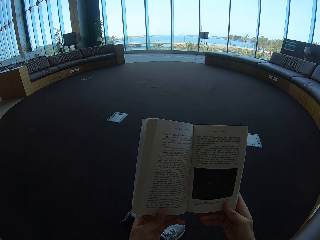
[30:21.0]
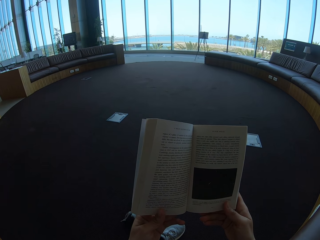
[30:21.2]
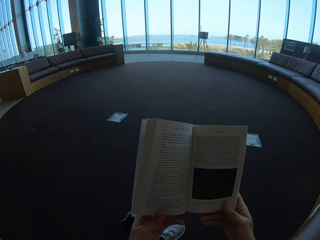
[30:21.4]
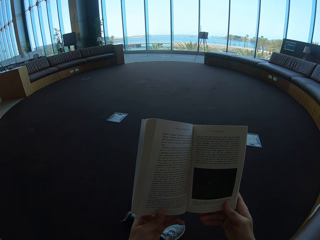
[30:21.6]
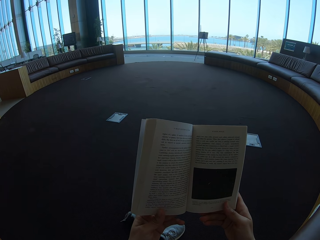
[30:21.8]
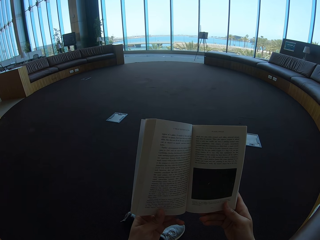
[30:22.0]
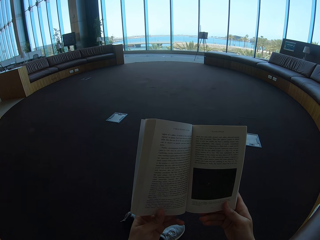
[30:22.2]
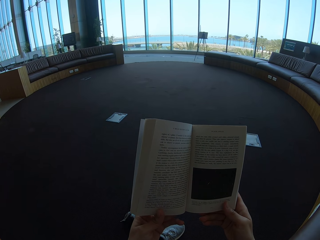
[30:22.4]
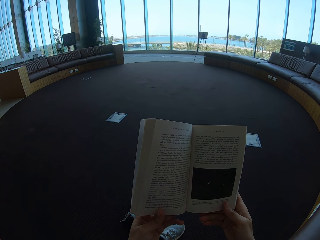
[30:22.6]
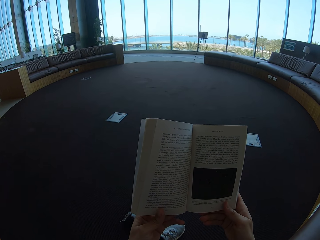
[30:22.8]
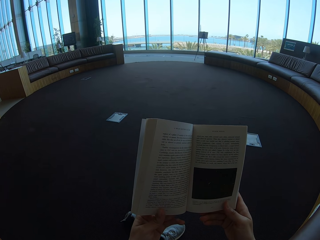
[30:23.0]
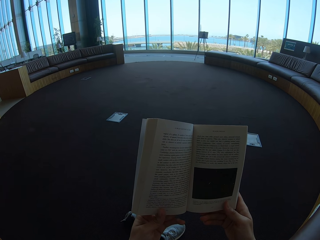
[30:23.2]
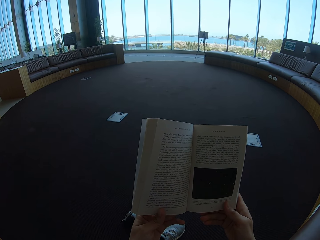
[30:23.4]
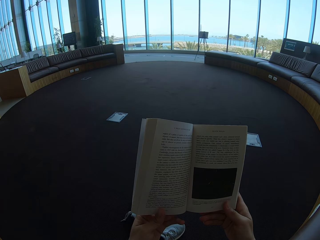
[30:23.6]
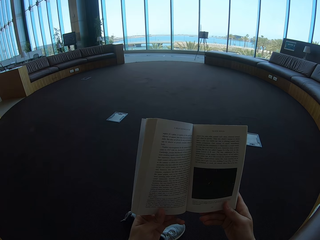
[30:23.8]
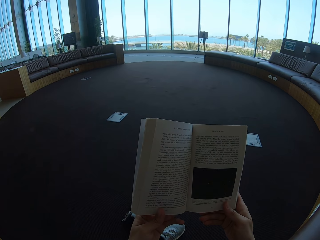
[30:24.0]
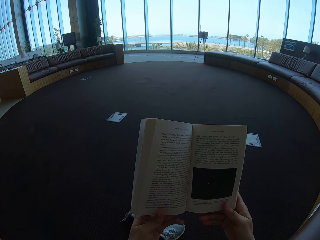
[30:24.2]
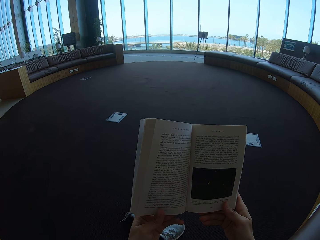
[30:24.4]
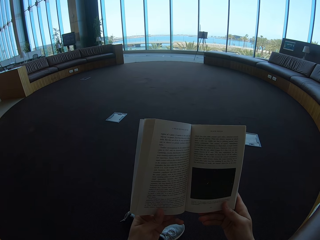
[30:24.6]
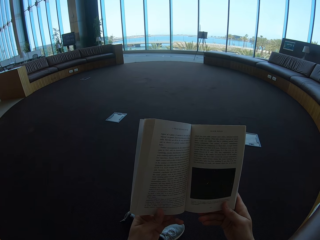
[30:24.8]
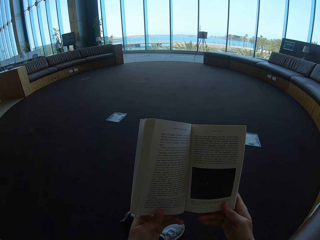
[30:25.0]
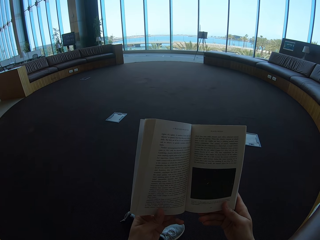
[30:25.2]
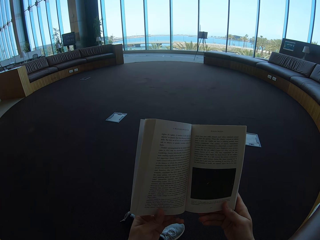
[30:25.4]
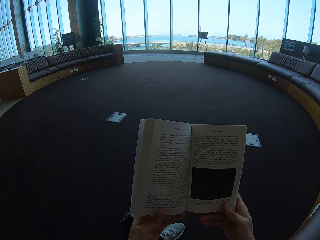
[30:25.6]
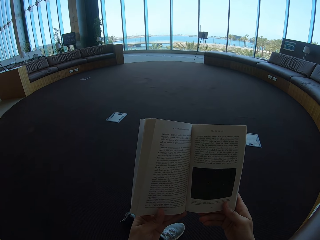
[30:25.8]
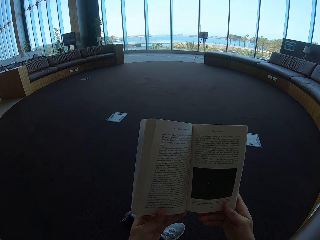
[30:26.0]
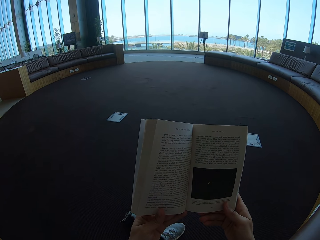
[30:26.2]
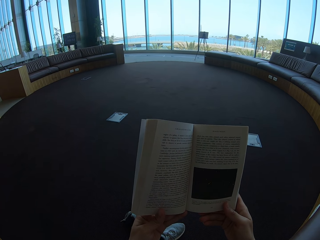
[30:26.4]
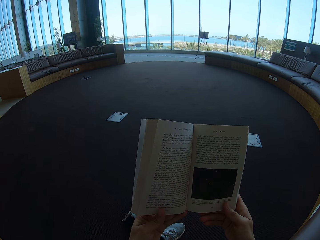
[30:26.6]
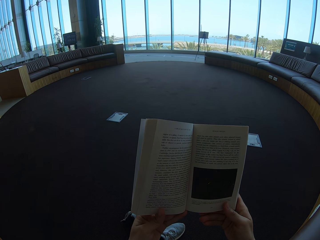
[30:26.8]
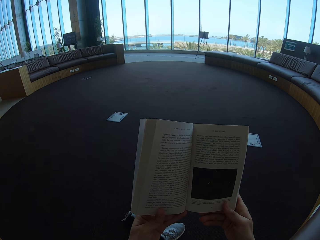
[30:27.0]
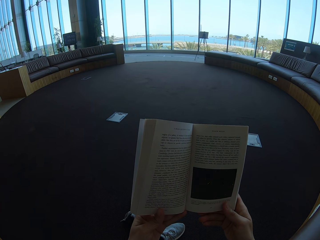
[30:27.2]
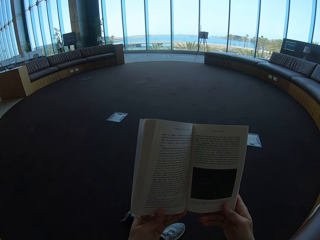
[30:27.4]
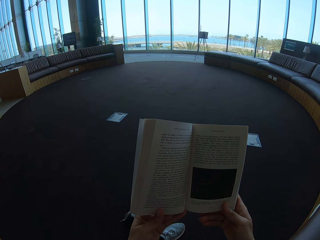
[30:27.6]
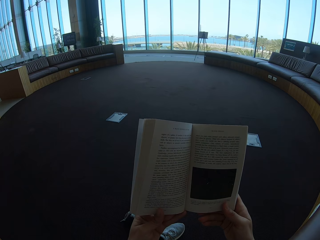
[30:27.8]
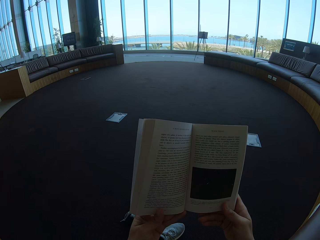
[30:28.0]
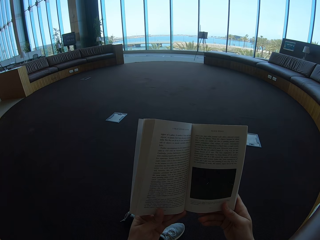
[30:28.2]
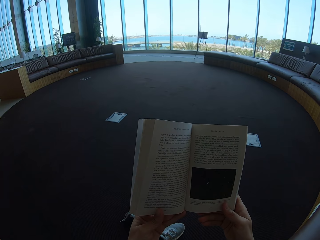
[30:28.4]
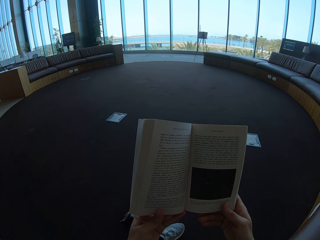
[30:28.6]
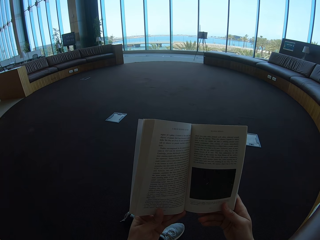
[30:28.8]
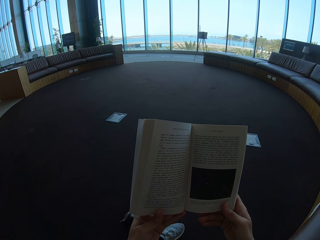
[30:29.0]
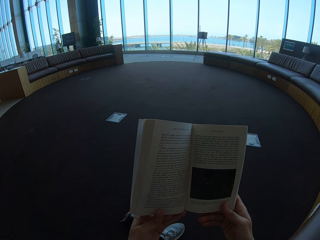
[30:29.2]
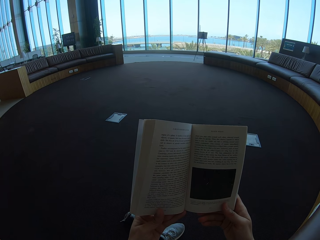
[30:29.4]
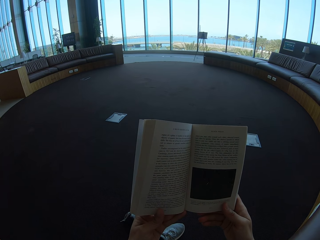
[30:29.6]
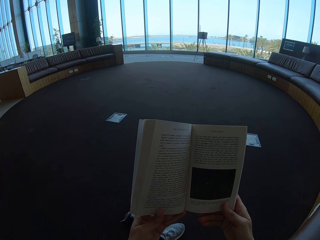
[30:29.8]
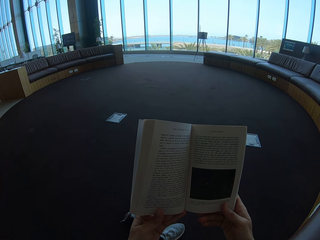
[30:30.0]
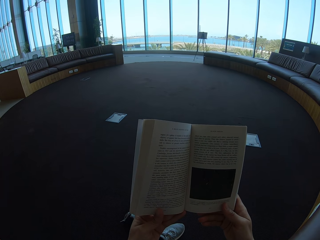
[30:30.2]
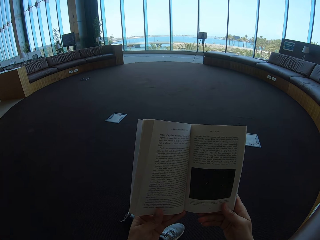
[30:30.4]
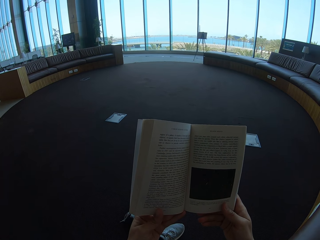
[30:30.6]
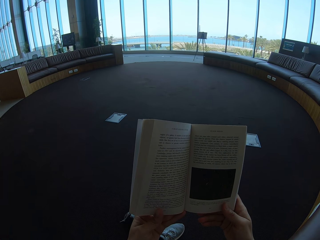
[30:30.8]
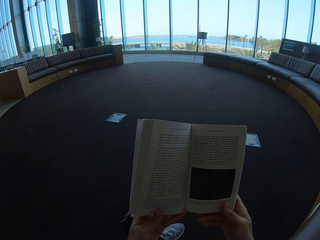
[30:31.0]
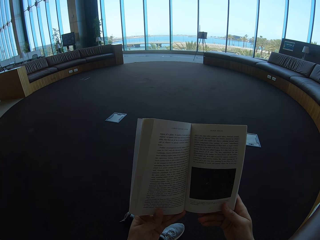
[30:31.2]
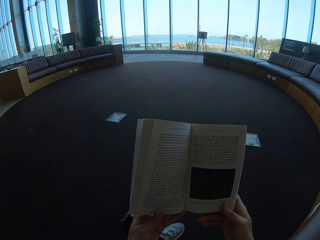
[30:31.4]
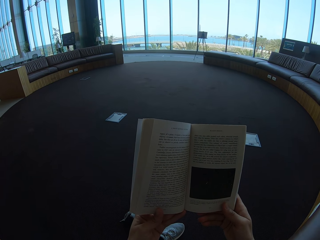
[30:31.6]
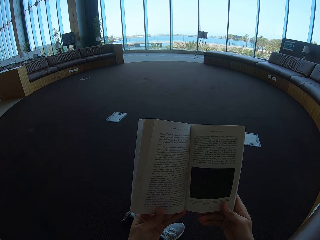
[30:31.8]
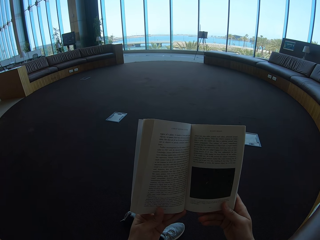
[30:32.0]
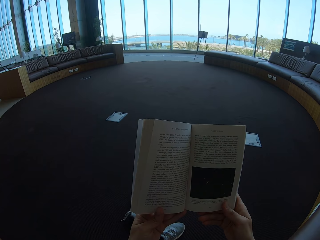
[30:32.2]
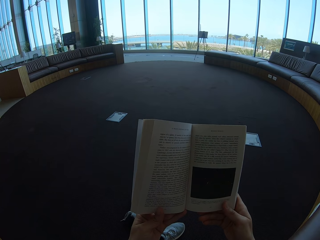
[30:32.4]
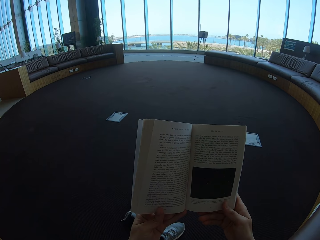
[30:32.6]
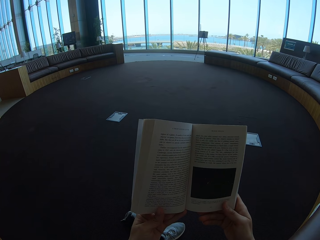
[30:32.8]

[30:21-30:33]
The camera wearer reads the story book.

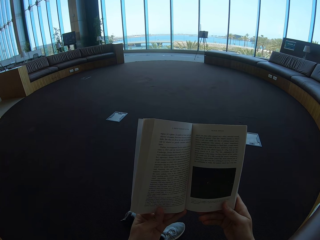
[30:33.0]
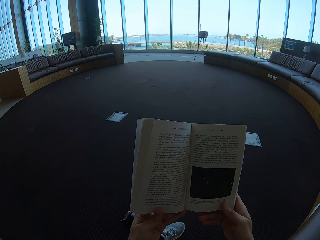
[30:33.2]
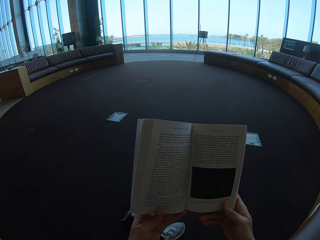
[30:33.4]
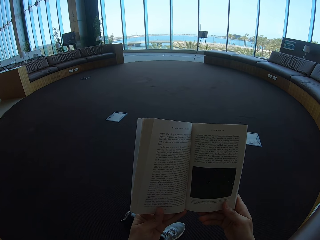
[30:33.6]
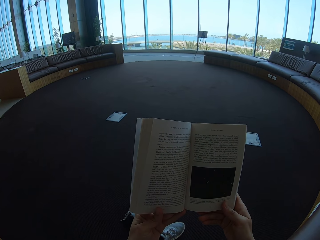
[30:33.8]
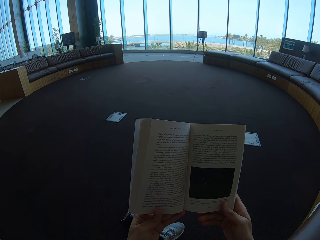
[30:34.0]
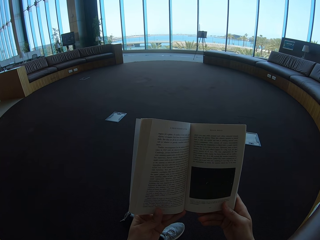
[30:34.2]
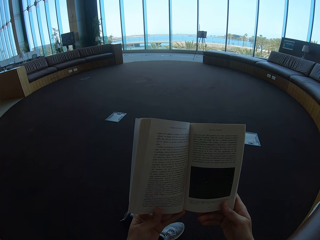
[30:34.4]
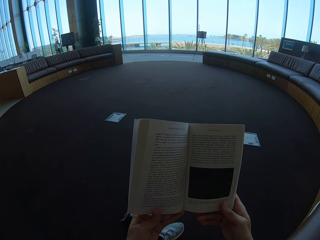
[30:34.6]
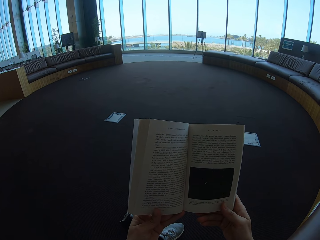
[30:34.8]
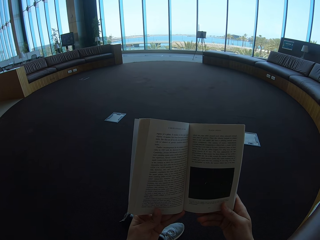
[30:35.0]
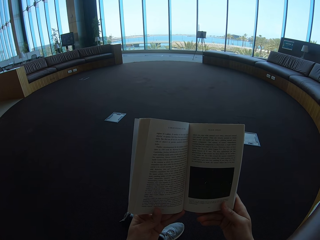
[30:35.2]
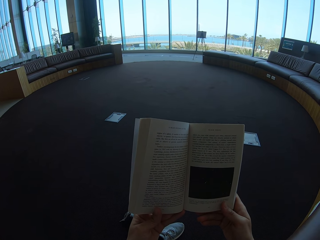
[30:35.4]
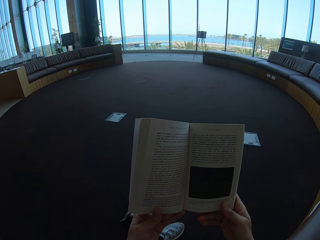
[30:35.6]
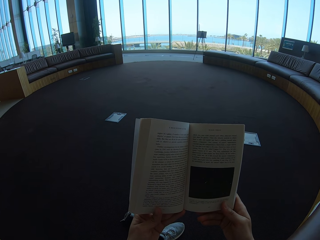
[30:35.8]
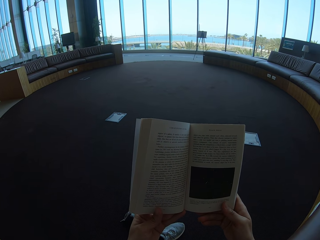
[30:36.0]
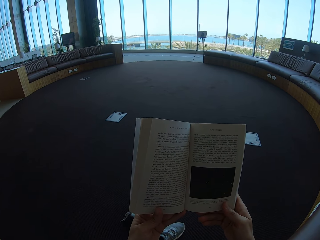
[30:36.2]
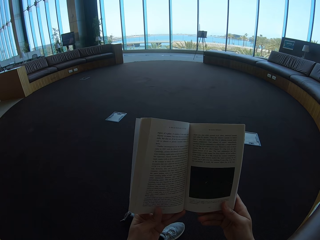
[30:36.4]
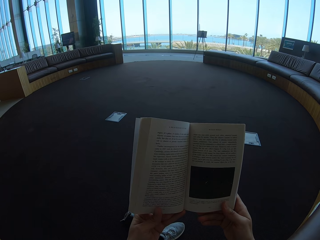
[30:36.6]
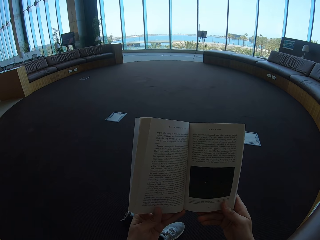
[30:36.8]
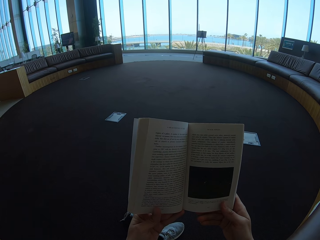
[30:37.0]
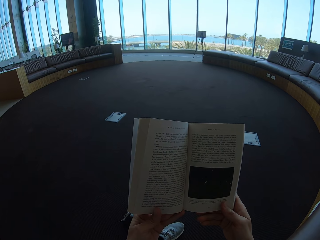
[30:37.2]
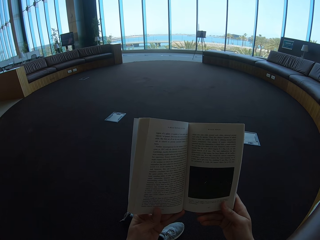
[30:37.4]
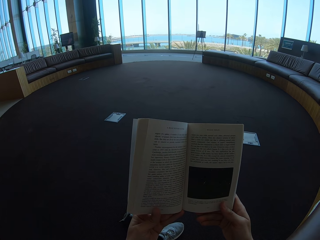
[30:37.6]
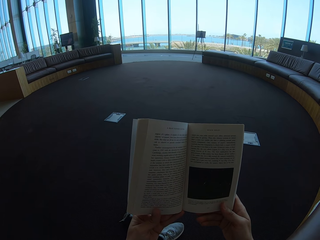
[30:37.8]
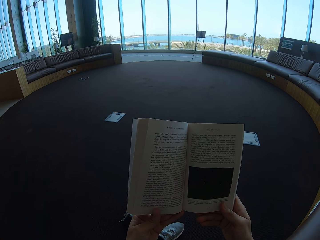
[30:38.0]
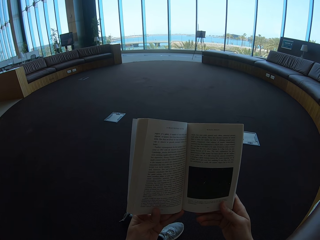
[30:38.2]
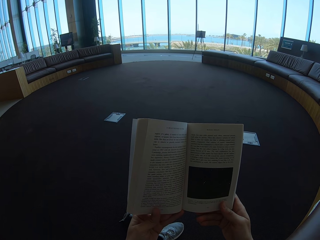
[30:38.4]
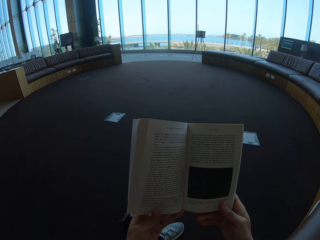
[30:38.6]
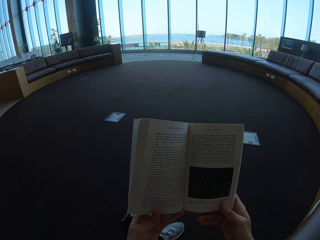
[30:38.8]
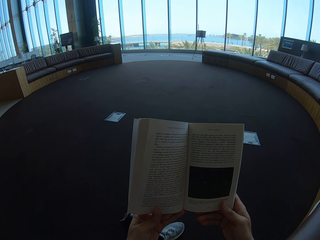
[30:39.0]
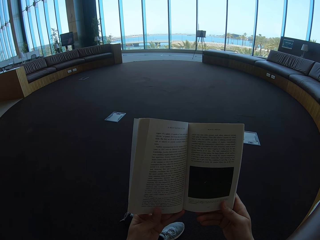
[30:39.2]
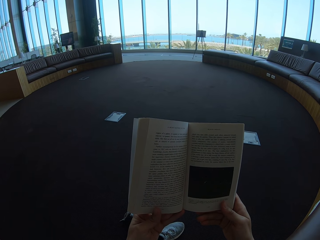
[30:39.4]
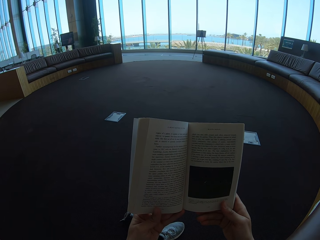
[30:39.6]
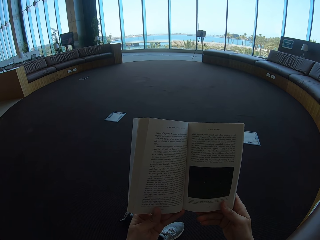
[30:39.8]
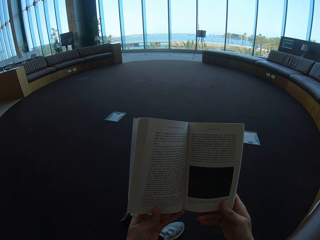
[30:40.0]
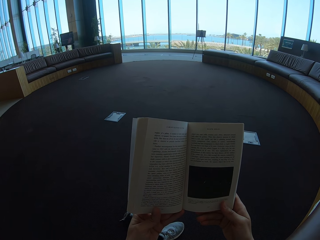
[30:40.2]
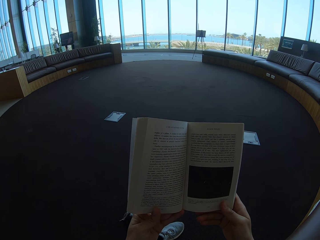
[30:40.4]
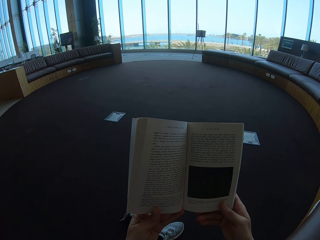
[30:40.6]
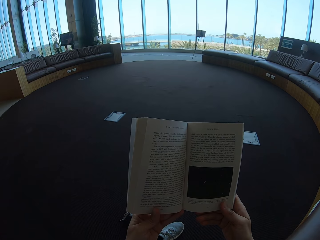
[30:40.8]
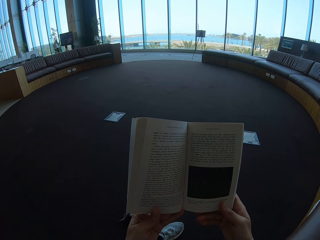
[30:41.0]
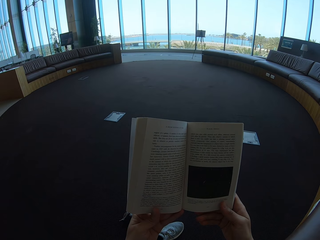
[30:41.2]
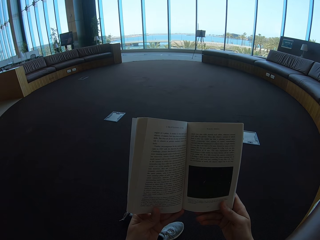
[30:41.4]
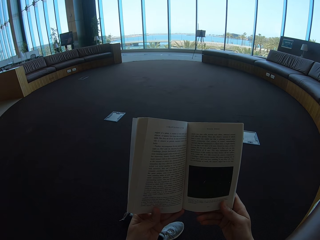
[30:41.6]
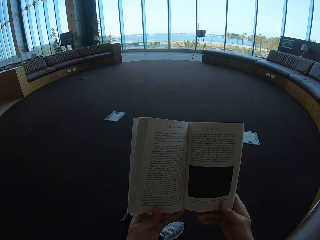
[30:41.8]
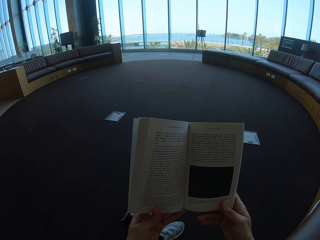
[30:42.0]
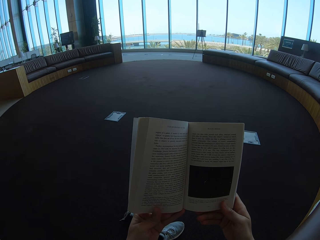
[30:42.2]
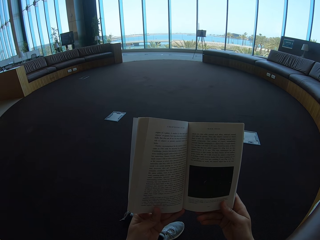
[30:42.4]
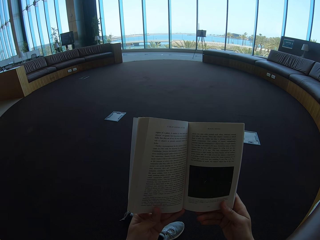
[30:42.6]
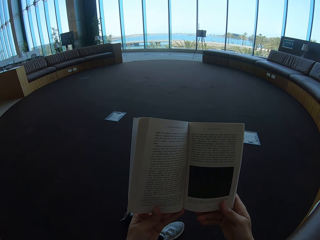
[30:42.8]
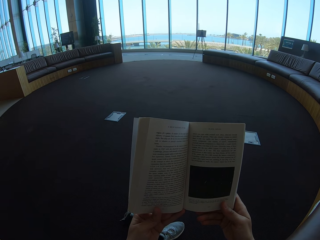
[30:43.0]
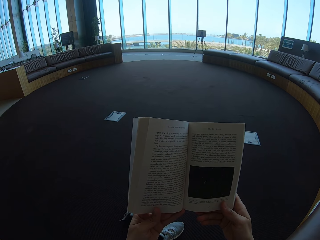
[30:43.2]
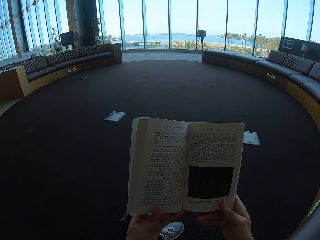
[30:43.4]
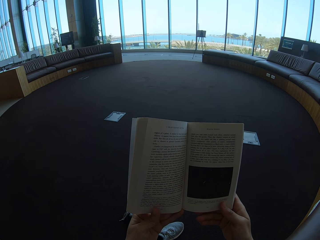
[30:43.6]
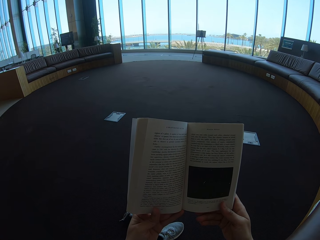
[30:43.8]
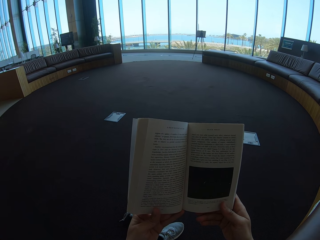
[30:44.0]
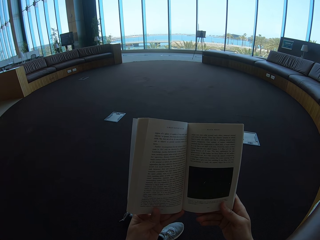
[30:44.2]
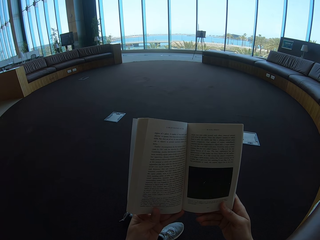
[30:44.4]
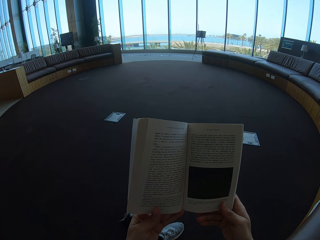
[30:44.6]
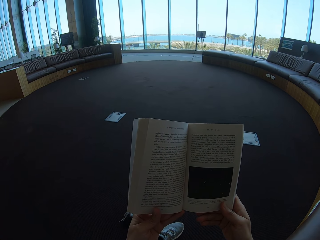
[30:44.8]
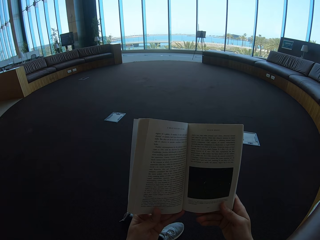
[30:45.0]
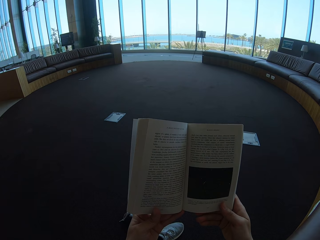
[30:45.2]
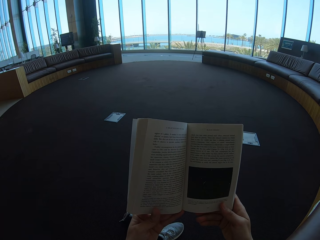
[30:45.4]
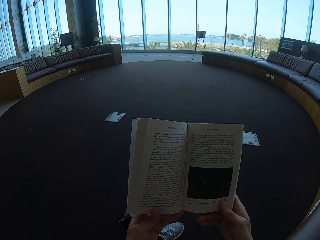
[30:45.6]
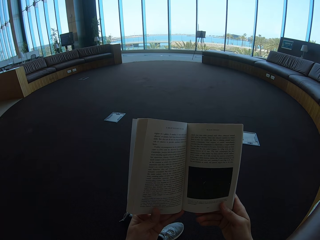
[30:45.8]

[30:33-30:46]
The camera wearer holds the story book with both hands. They look at the story book.
